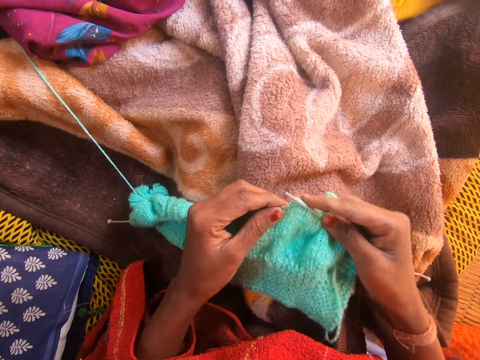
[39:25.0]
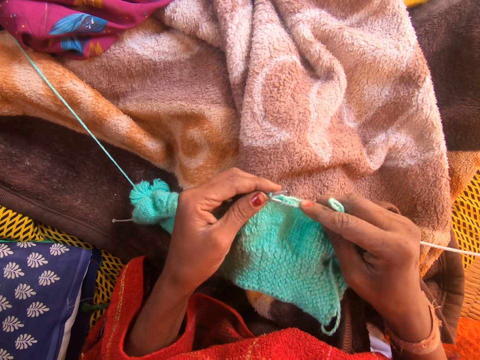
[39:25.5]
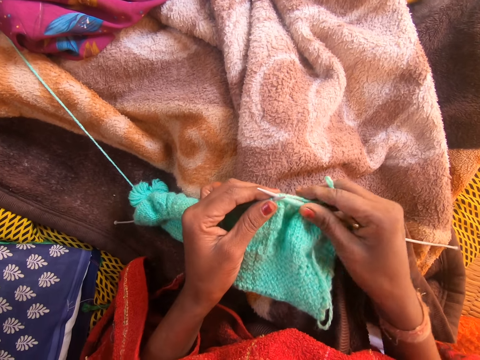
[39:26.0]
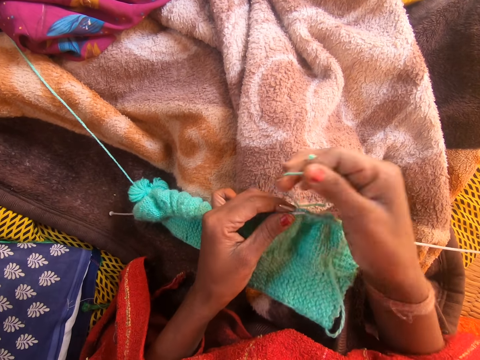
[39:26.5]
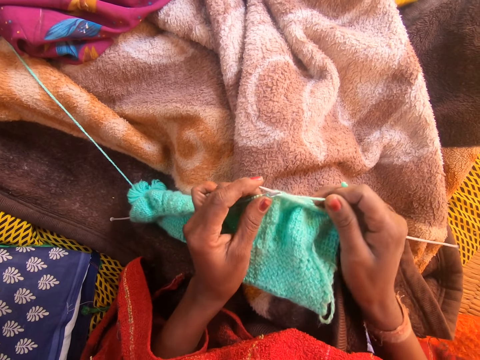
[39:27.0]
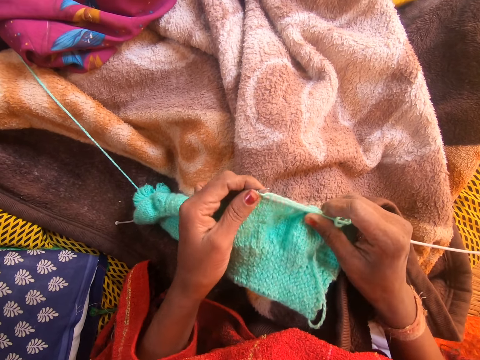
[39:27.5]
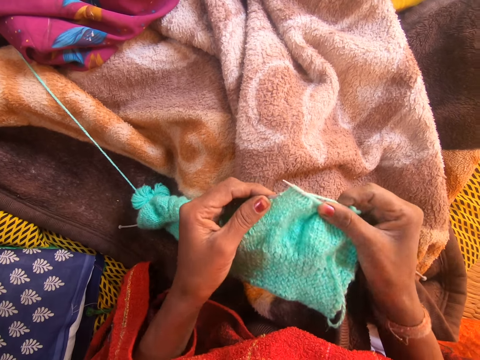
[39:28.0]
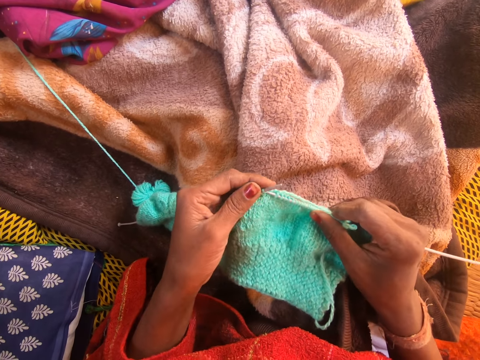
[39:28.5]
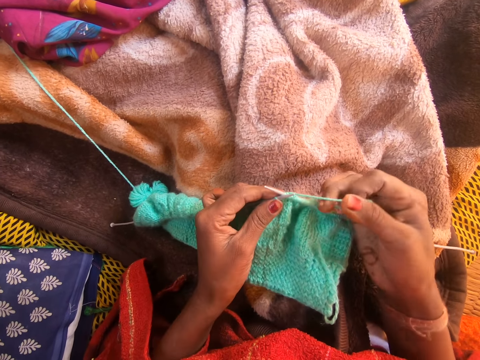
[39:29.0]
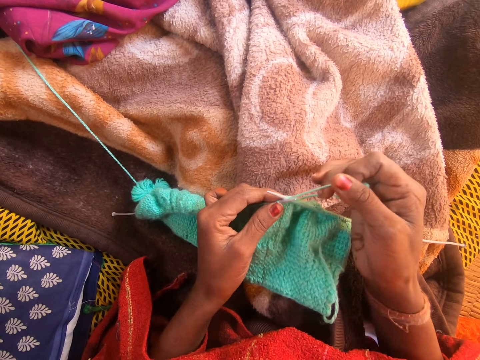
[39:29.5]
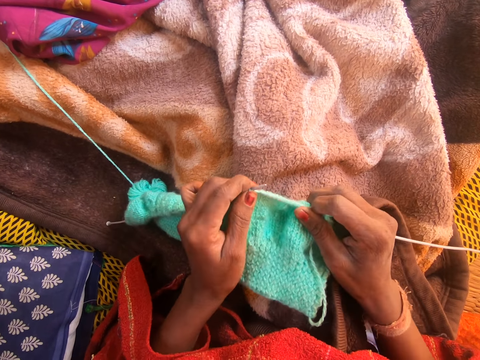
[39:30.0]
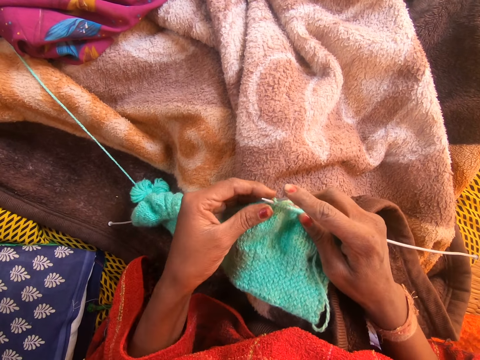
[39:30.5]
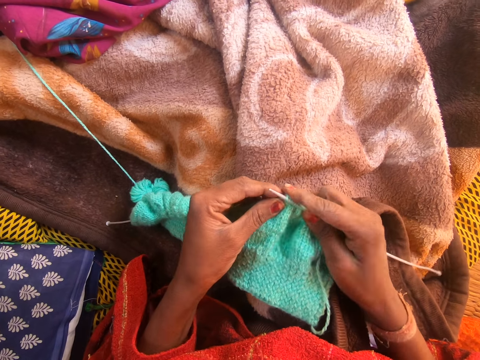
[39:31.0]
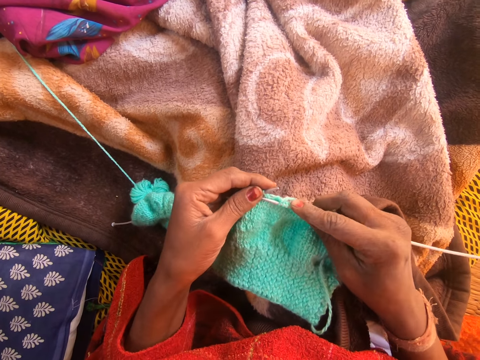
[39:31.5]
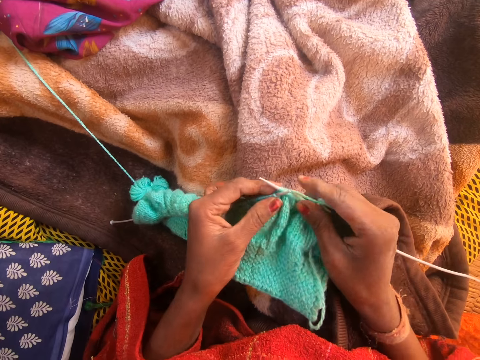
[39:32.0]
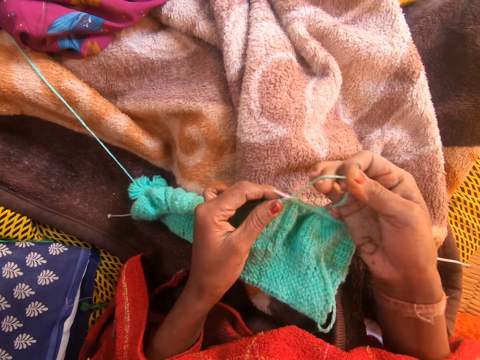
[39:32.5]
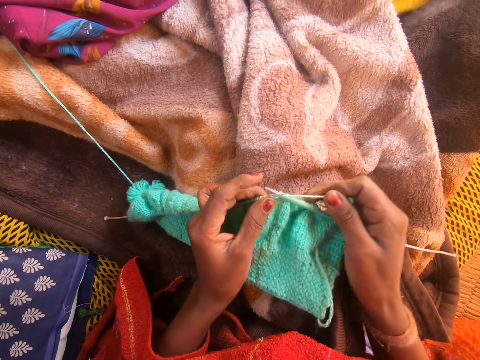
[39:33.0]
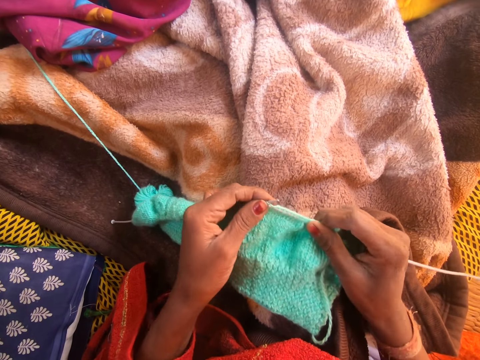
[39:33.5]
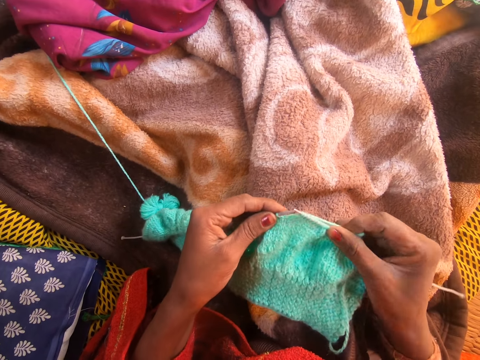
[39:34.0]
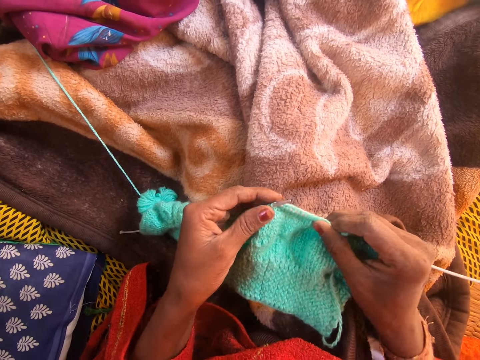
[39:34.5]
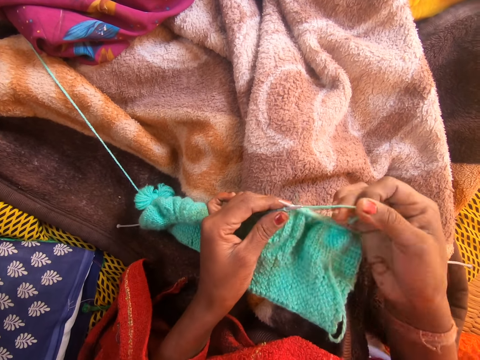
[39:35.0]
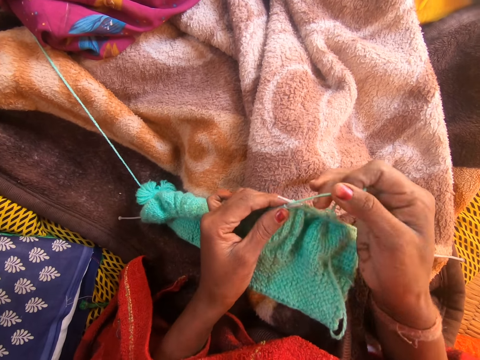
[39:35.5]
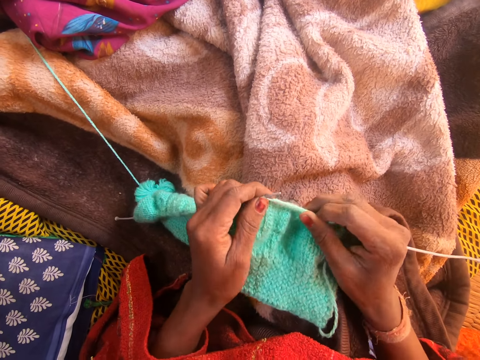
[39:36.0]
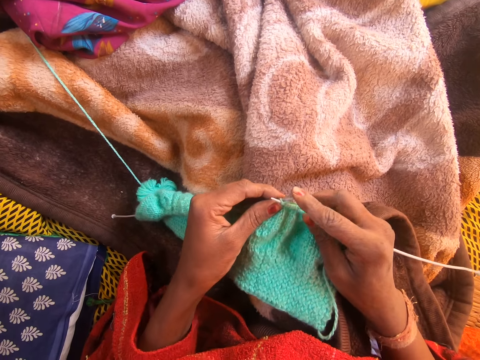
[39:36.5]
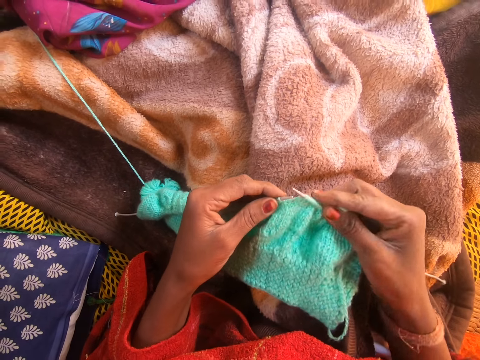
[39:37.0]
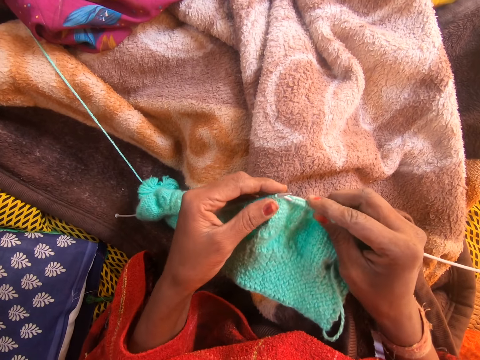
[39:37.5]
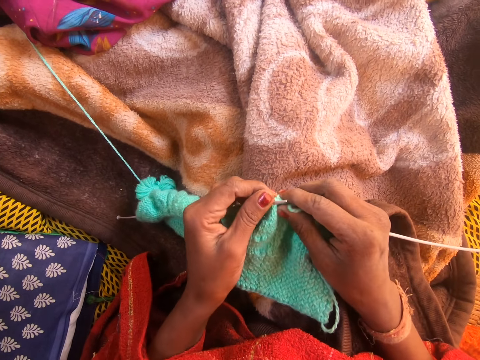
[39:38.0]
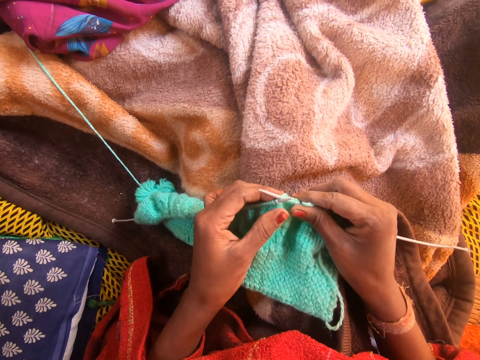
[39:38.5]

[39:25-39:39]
The camera wearer rotates the knitting thread on the needle. They knit a fabric with a knitting needle. They rotate the knitting thread on the needle. They knit the fabric with the knitting needle. They rotate the knitting thread on the needle. They knit the fabric with the knitting needle. They rotate the knitting thread on the needle. They knit the fabric with the knitting needle.

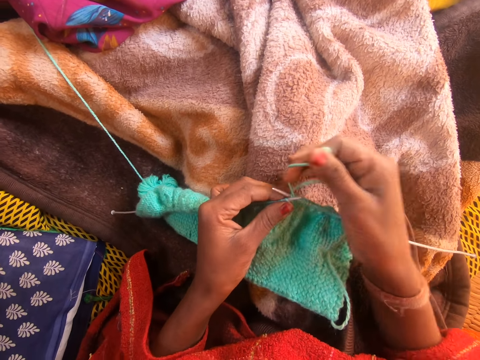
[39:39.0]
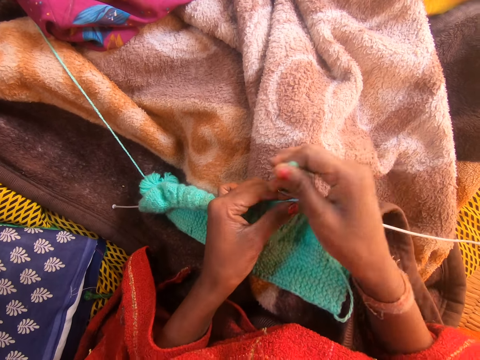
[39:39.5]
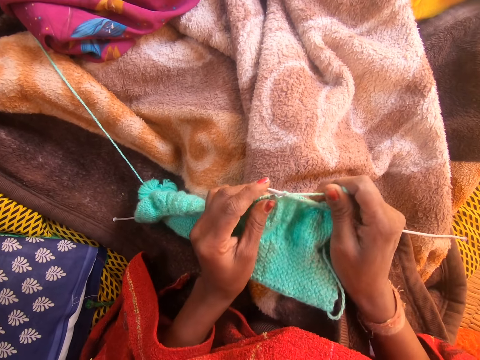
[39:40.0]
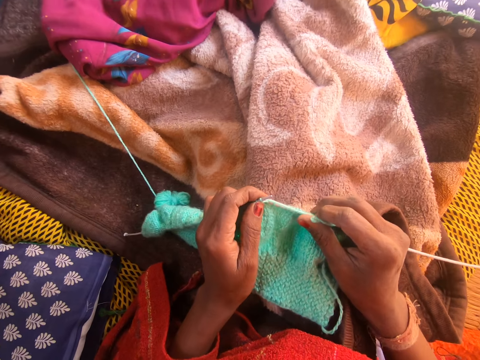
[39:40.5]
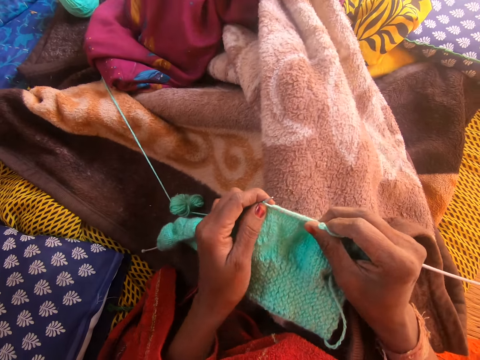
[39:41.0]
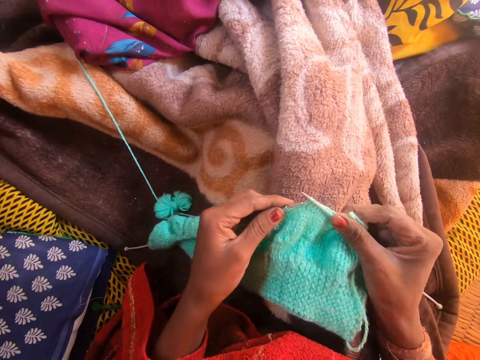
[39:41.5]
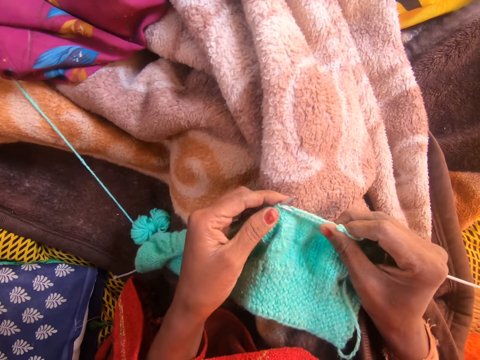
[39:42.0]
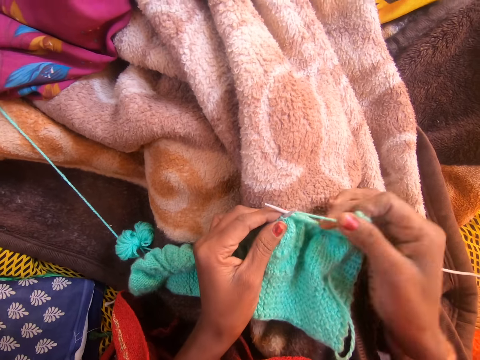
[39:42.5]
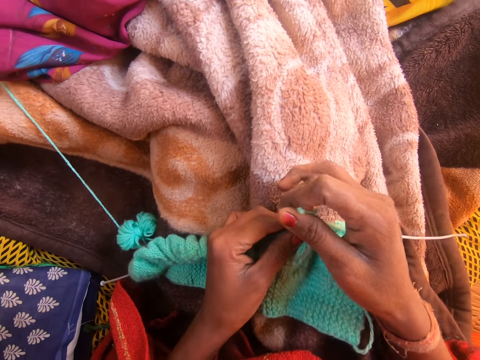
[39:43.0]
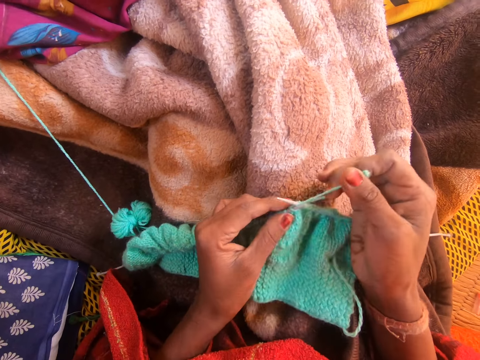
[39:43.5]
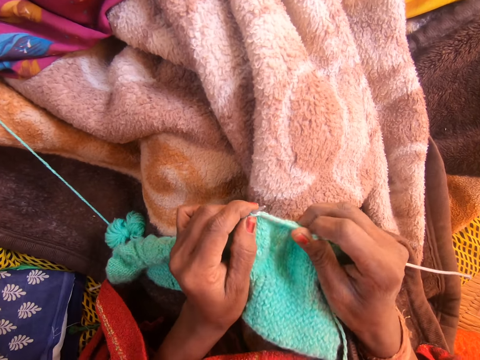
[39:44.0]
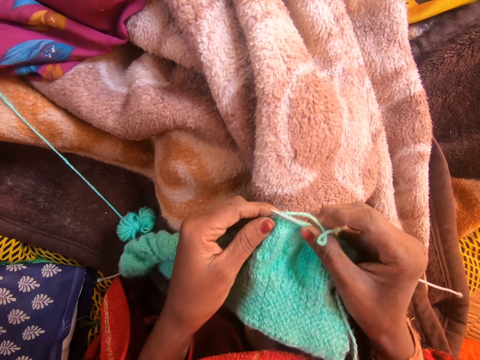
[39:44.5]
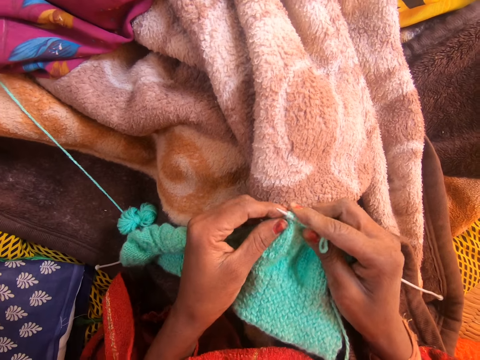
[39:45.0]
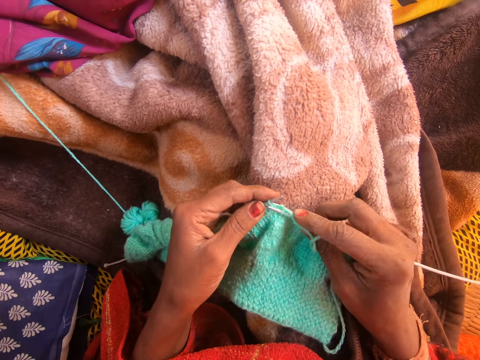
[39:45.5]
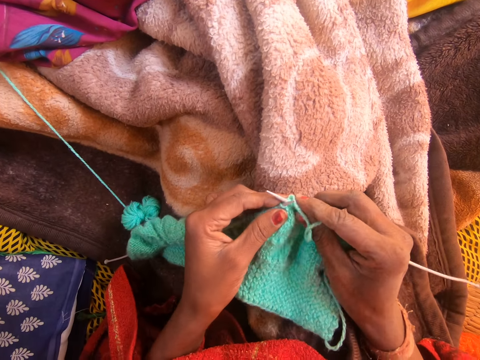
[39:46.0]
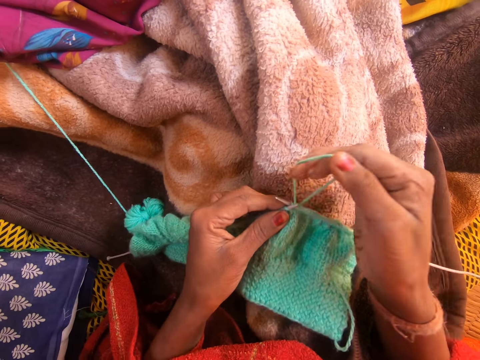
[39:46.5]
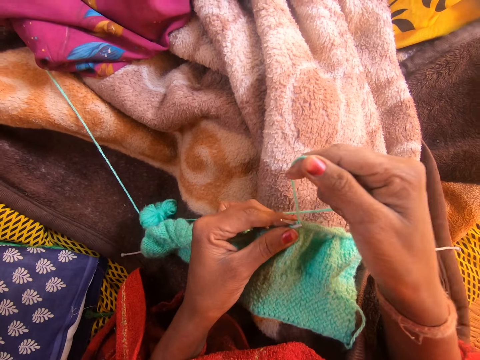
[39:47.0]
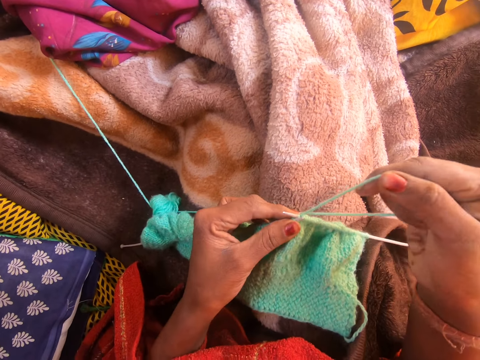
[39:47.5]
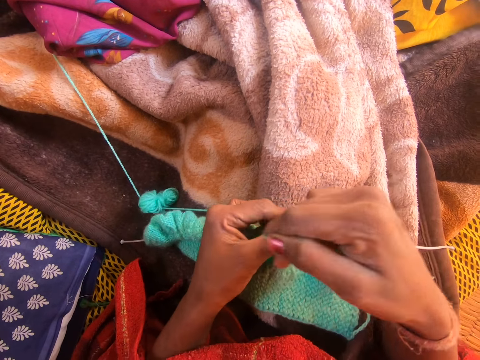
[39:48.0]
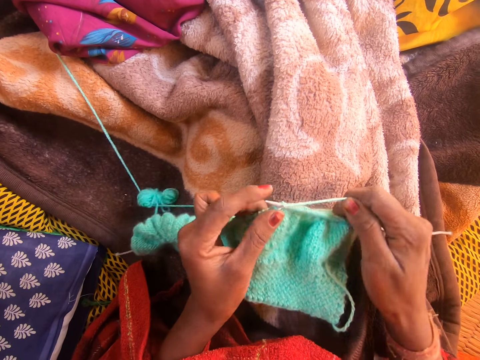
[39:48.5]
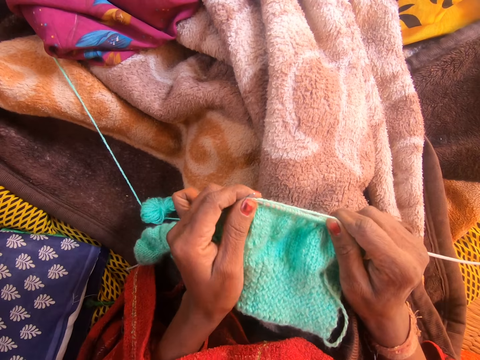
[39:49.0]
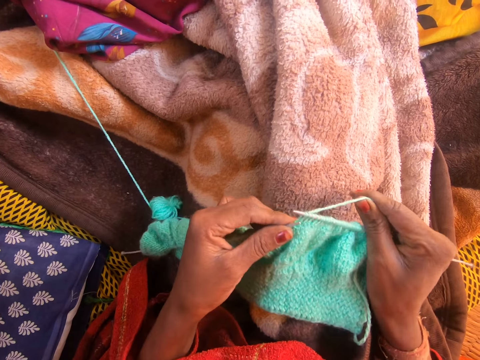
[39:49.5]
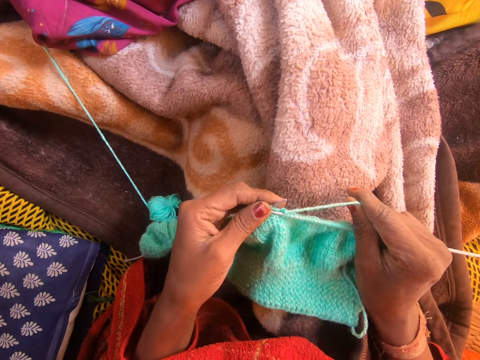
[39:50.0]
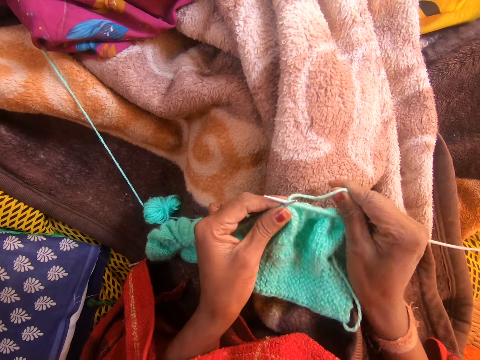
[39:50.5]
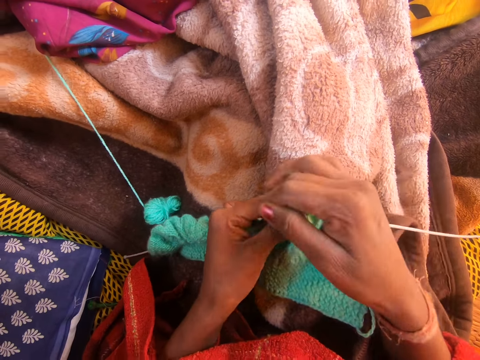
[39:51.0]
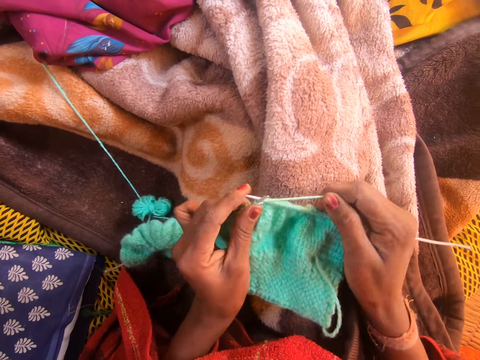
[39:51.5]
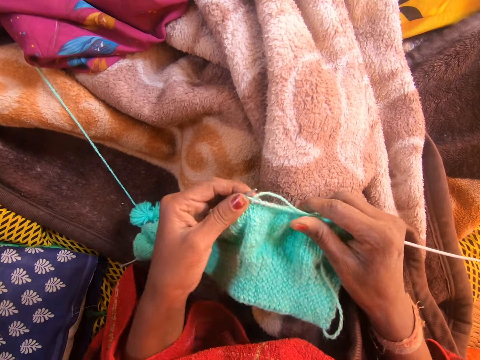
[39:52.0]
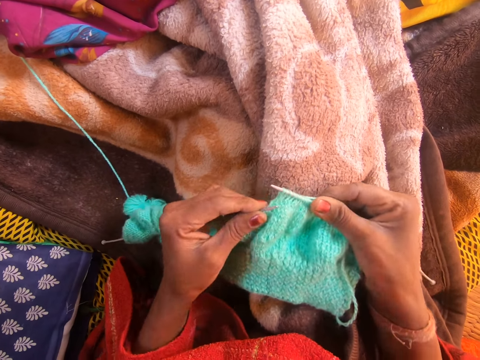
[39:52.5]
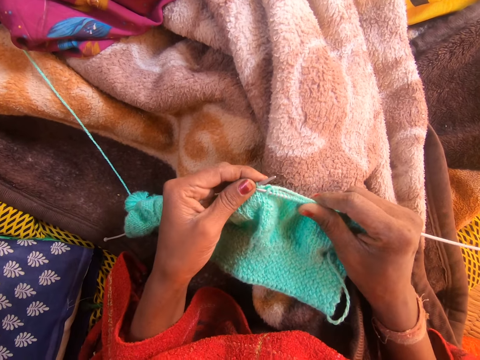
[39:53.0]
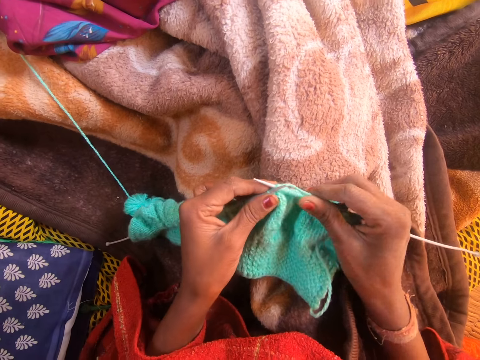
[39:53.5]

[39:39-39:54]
The camera wearer rotates the knitting thread on the needle. They knit a fabric with a knitting needle. They move their legs. They knit the fabric with the knitting needle. They rotate the knitting thread on the needle. They knit the fabric with the knitting needle. They rotate the knitting thread on the needle. They knit the fabric with the knitting needle. They rotate the knitting thread on the needle. They knit the fabric with the knitting needle.
